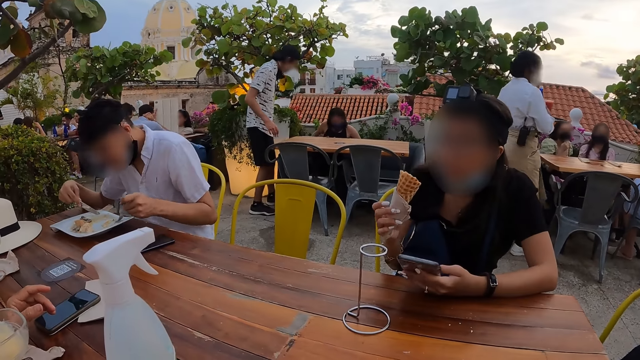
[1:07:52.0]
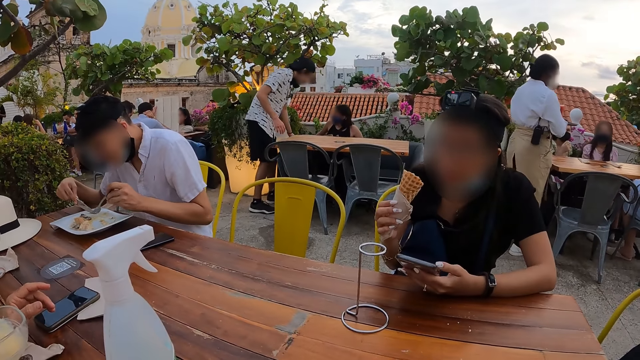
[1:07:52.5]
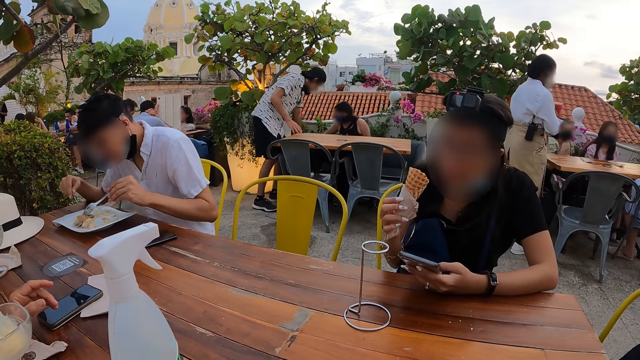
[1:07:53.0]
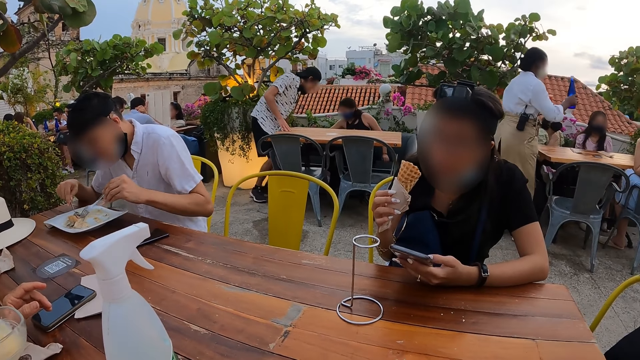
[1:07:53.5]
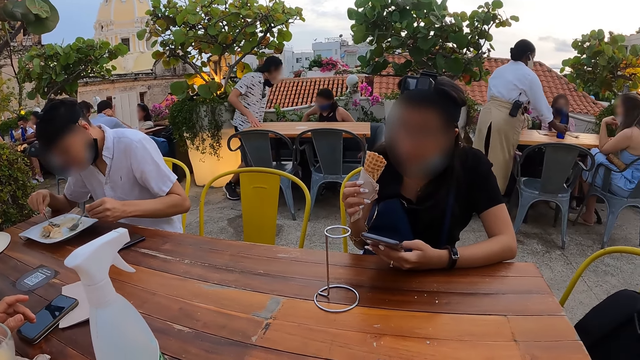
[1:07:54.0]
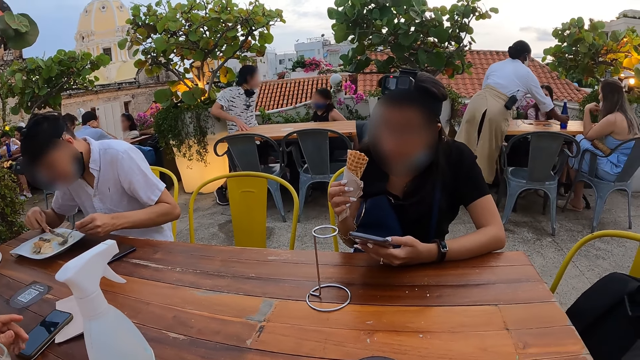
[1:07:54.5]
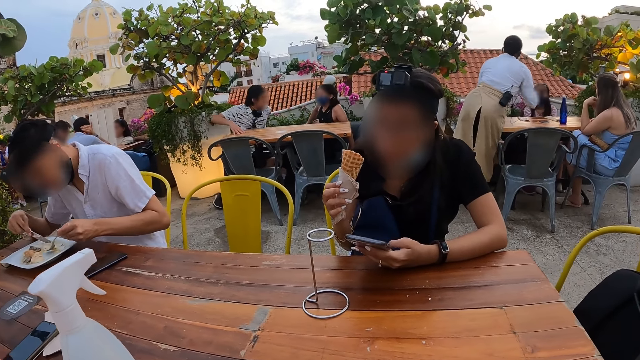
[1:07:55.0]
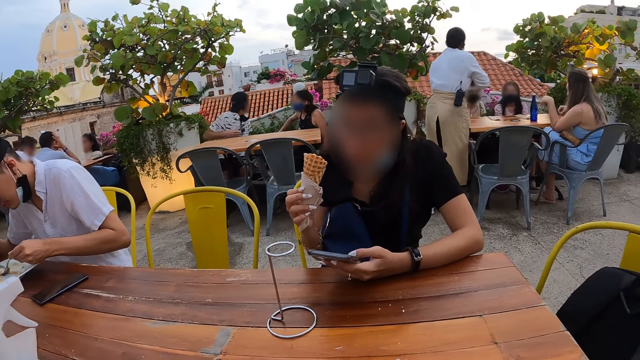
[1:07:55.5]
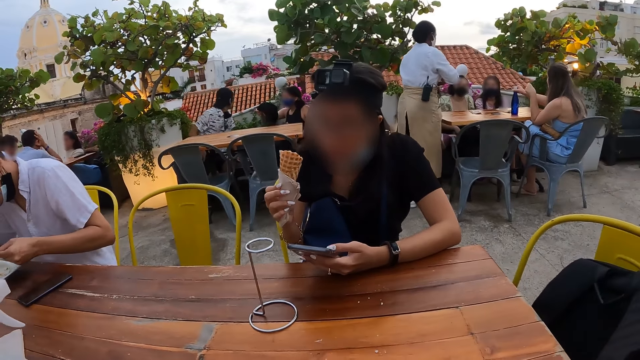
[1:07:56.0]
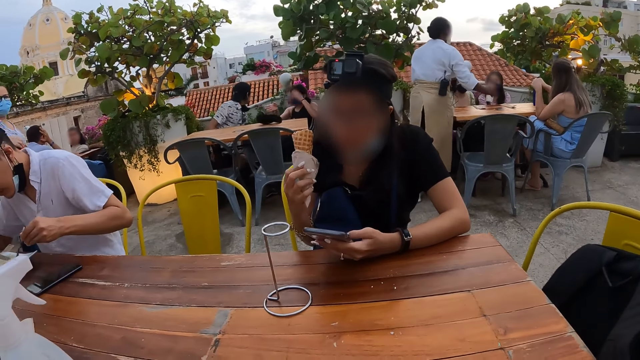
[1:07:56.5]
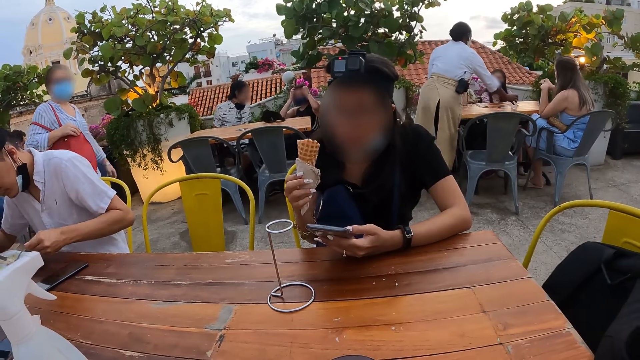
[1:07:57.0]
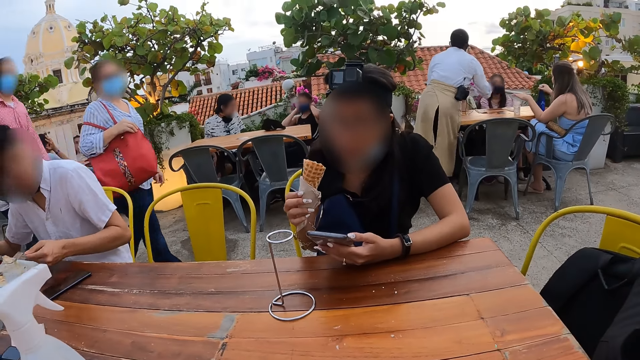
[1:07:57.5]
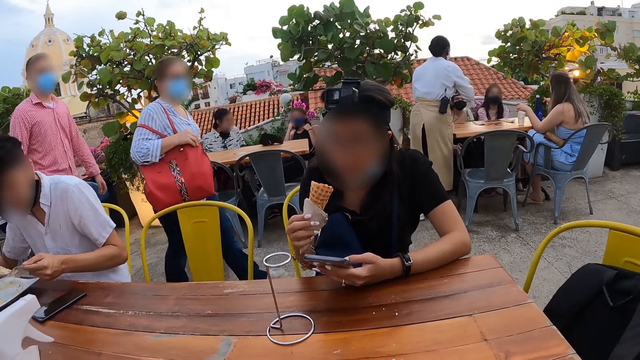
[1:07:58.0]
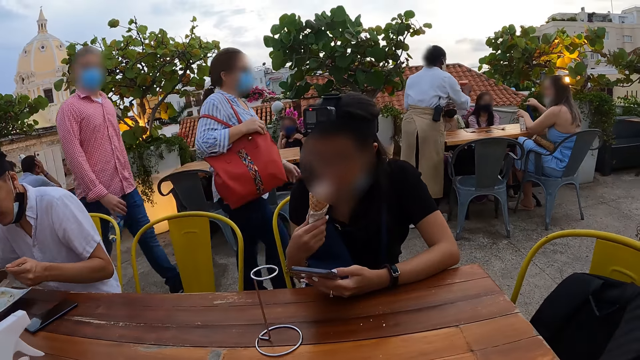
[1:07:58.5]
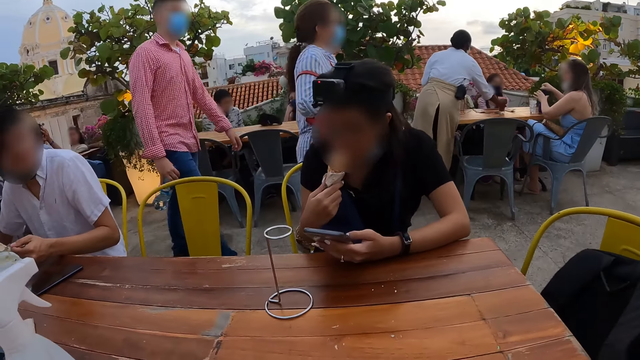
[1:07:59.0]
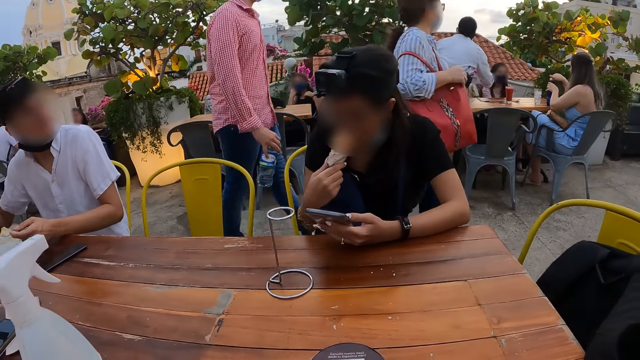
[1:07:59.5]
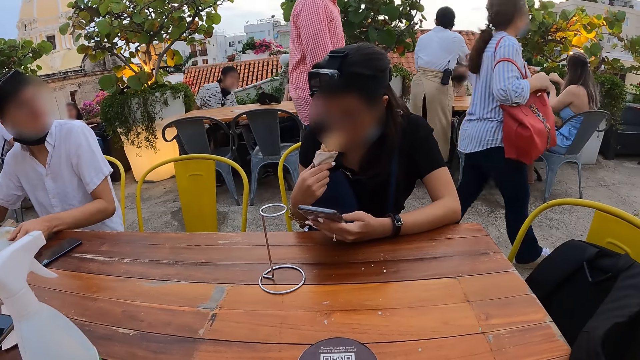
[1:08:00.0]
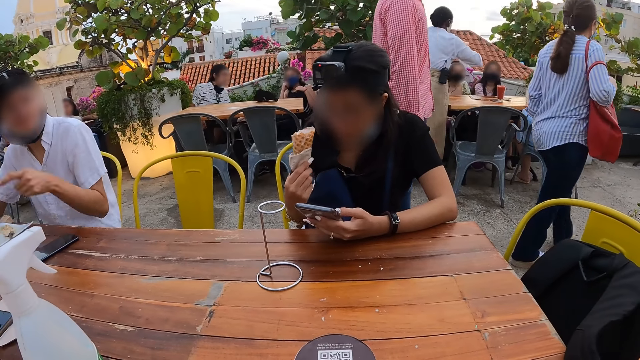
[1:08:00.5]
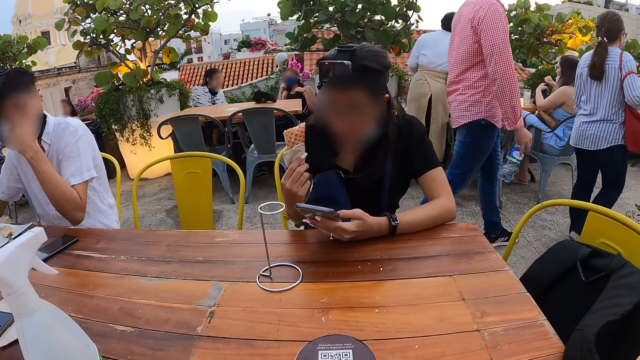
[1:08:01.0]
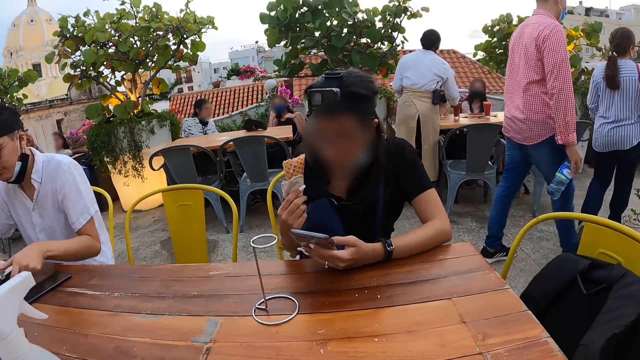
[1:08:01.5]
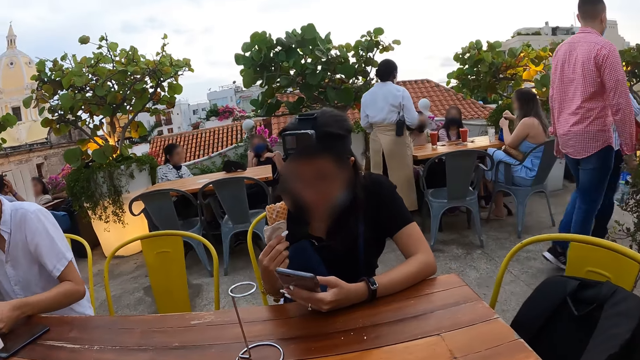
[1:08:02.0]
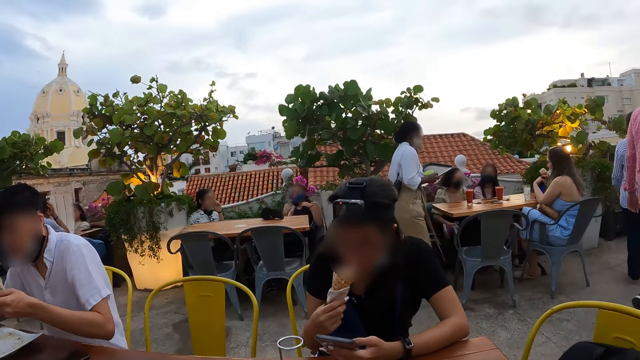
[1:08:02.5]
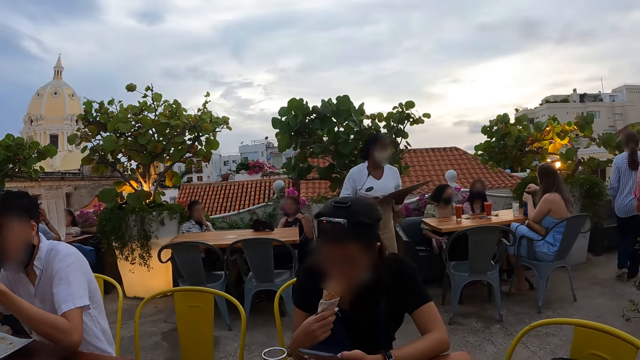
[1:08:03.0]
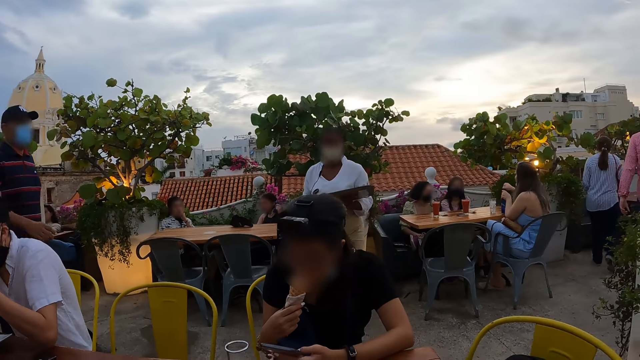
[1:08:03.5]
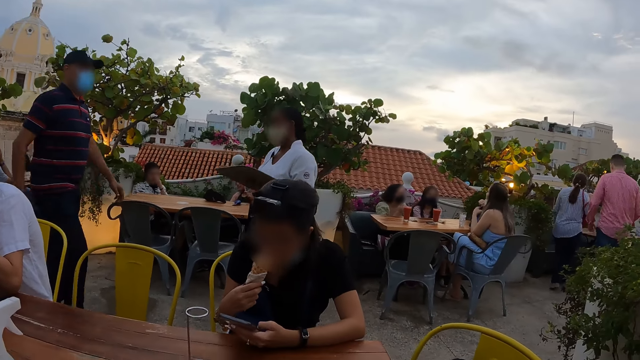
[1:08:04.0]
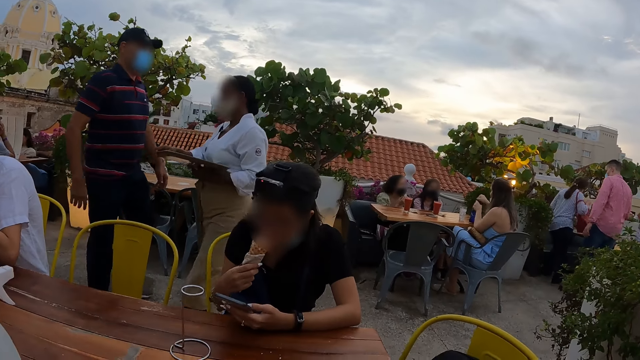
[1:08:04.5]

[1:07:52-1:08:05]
The man serves potato cheese from the plate on the table with the fork in his left hand. The man drops the fork on the plate on the table with his left hand, picks the fork from the plate on the table with his left hand, and eats the potato cheese from the plate on the table with the fork in his left hand.

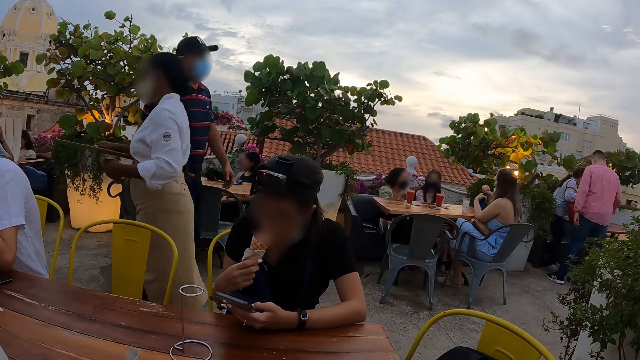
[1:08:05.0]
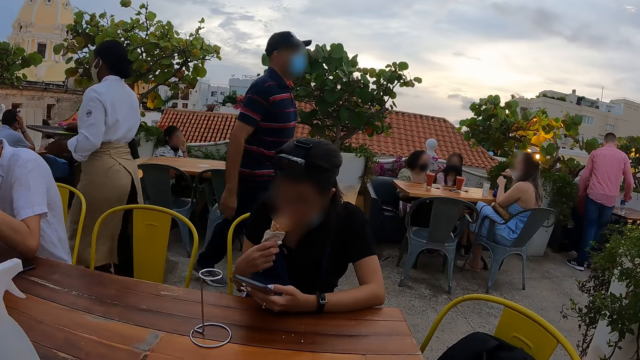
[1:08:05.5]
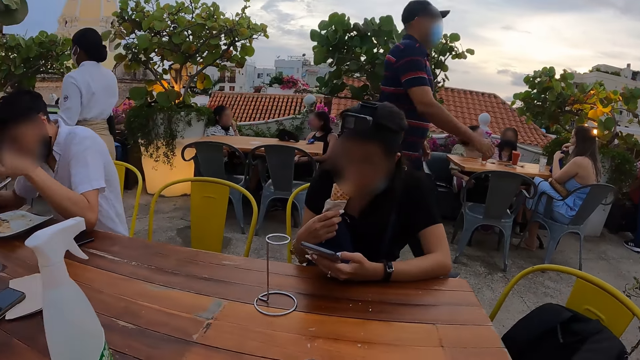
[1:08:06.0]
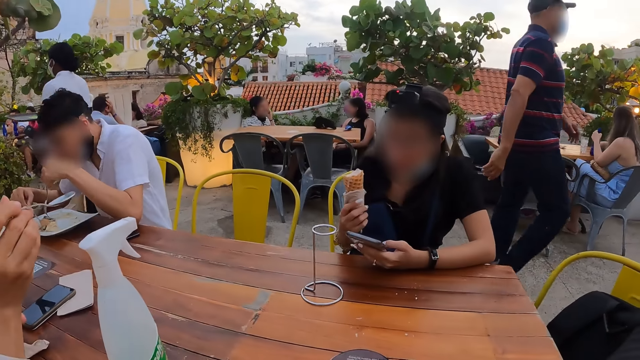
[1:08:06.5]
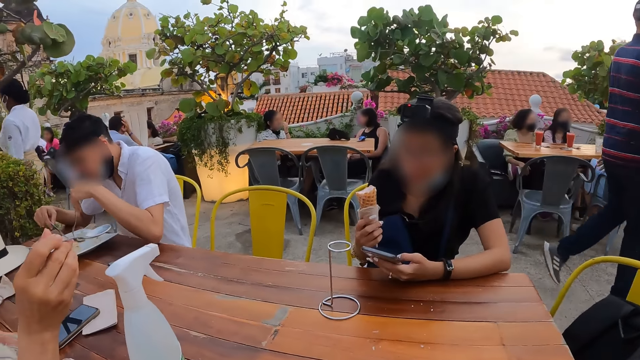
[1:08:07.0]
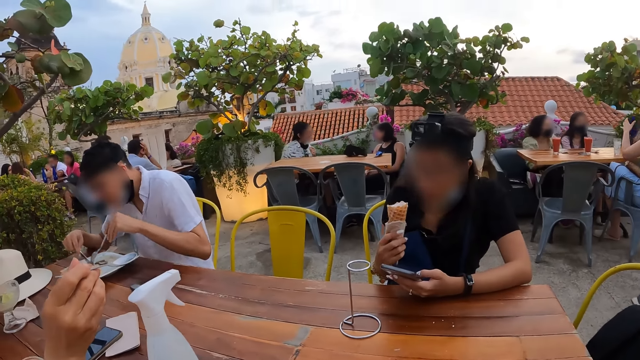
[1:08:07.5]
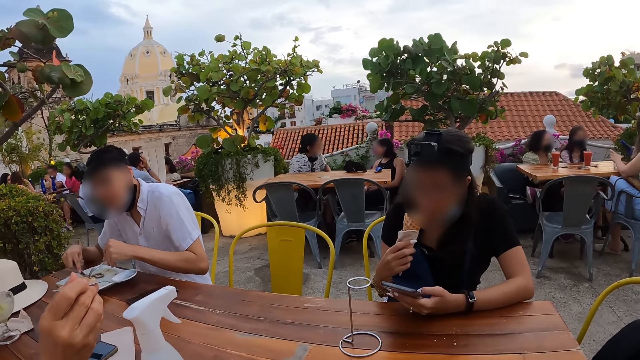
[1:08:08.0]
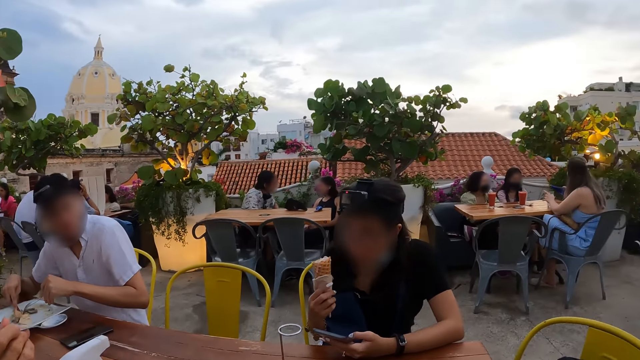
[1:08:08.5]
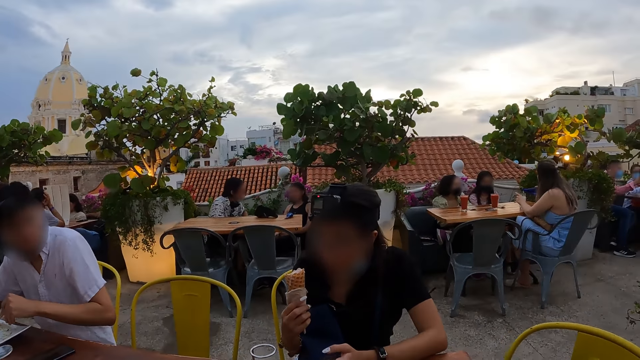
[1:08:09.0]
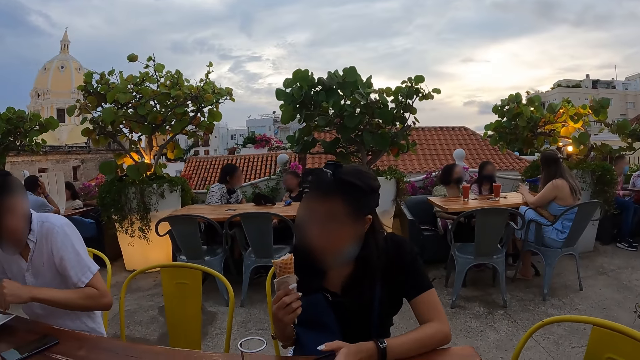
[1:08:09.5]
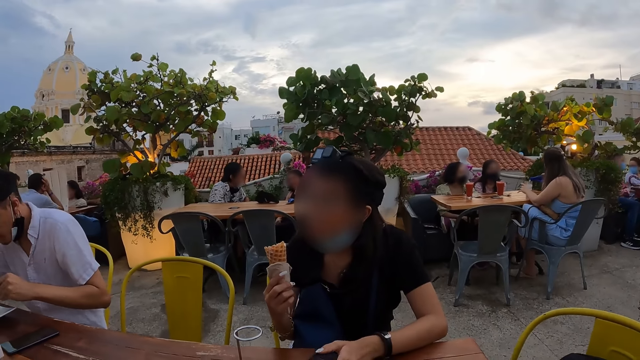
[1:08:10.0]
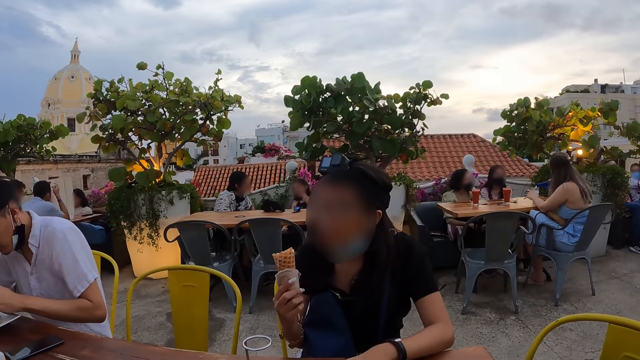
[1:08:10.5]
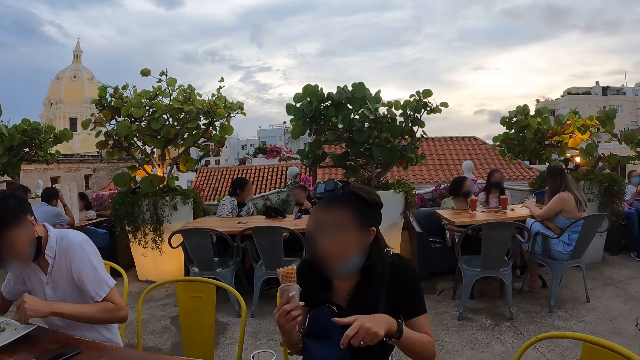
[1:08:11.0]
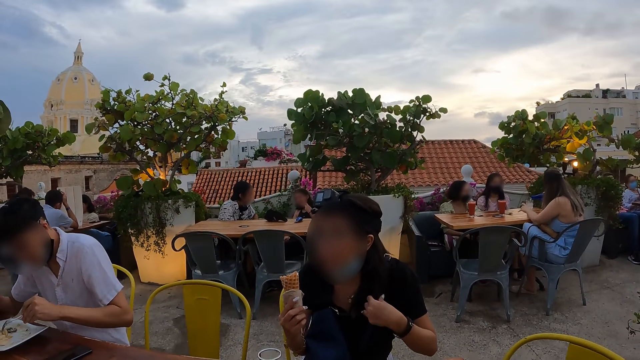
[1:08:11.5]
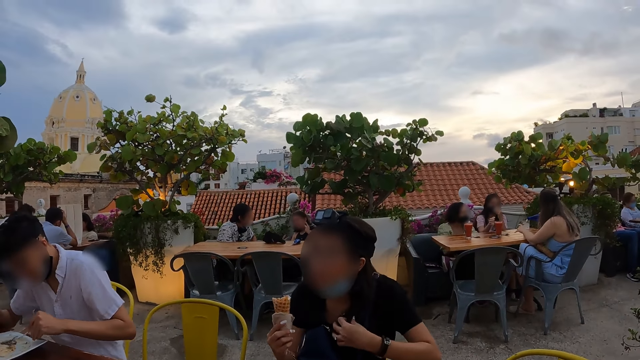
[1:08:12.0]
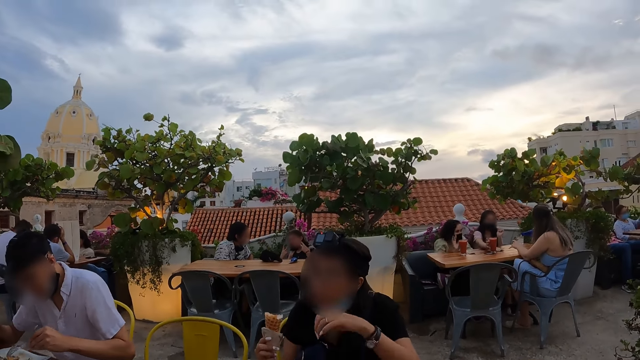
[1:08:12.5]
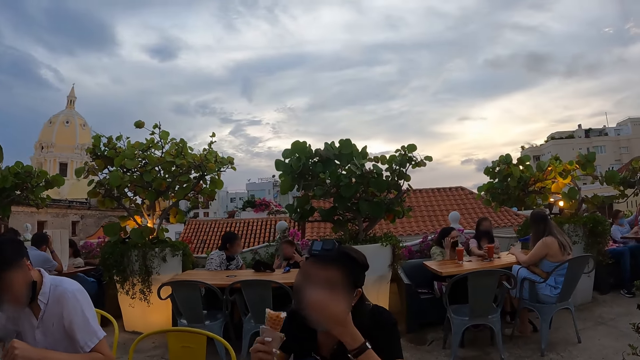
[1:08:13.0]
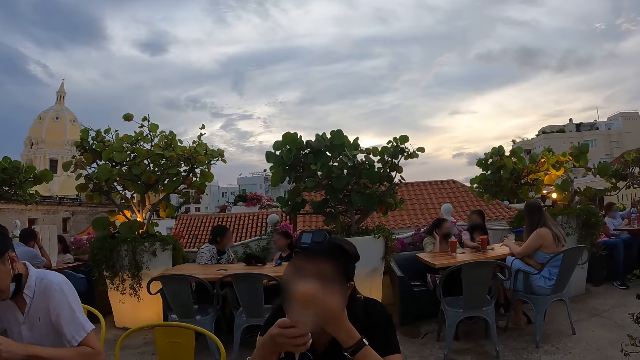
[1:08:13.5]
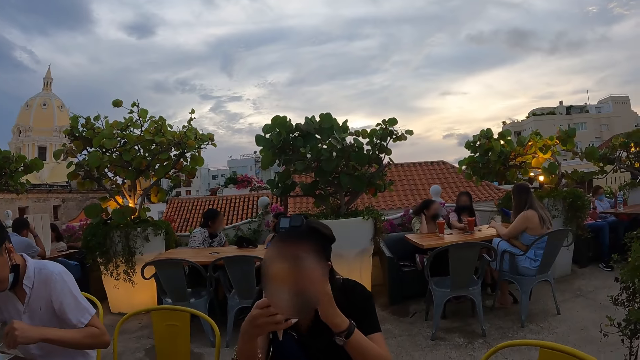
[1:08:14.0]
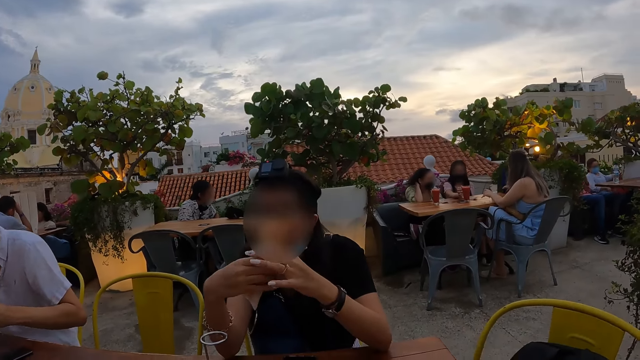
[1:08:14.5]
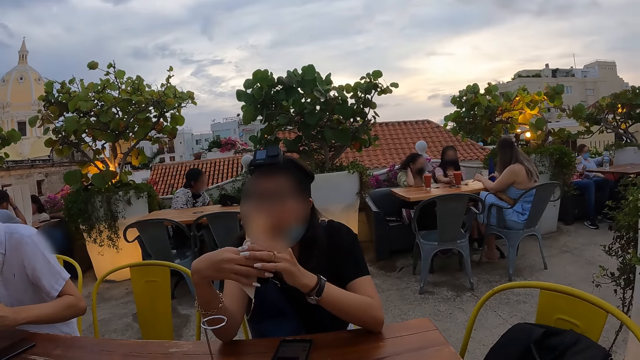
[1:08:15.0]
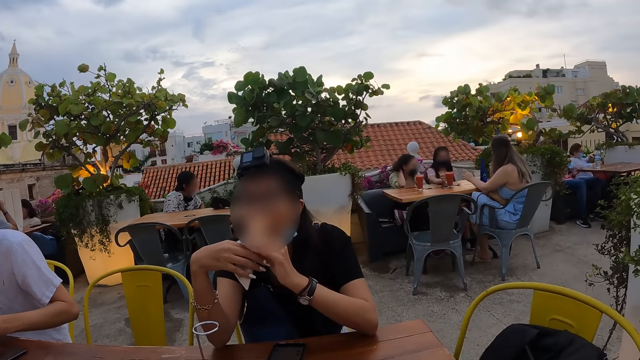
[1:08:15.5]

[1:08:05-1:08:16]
The woman holds a spoon with her right hand. The man cuts potato cheese on the plate on the table with the fork in his right hand. Another woman drops the phone on the table with her left hand. The other woman adjusts her shirt with her left hand and eats the cone waffle with both hands.
